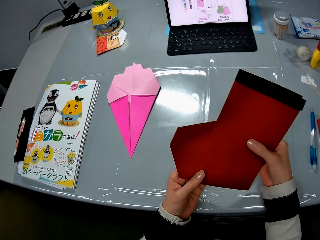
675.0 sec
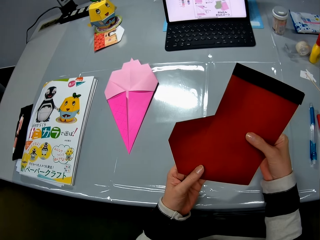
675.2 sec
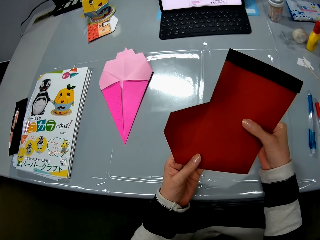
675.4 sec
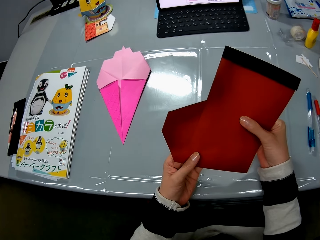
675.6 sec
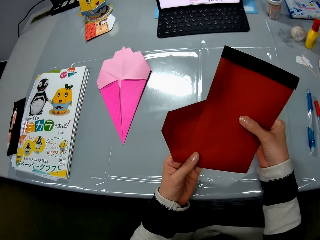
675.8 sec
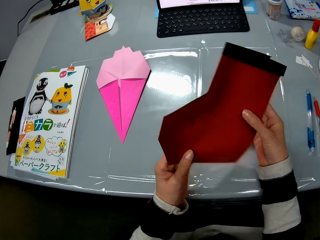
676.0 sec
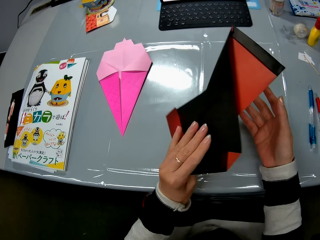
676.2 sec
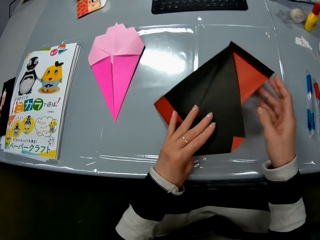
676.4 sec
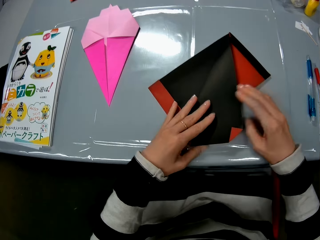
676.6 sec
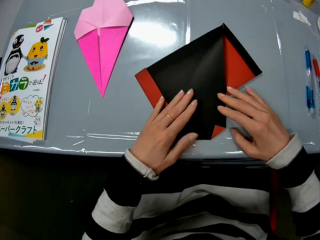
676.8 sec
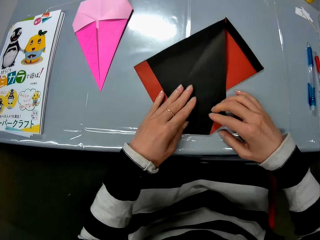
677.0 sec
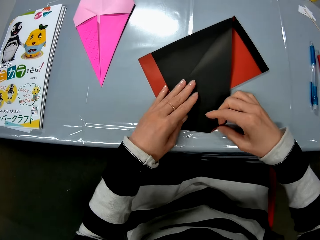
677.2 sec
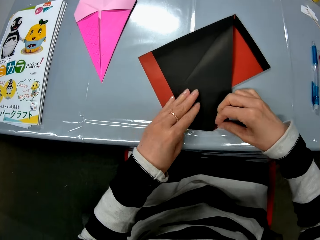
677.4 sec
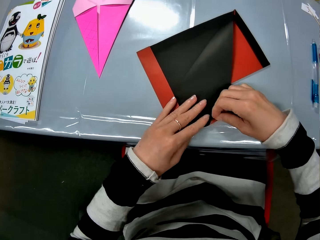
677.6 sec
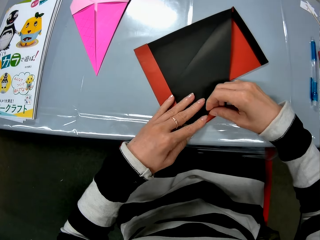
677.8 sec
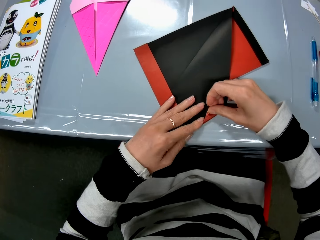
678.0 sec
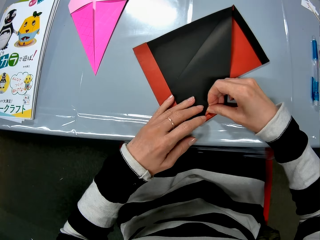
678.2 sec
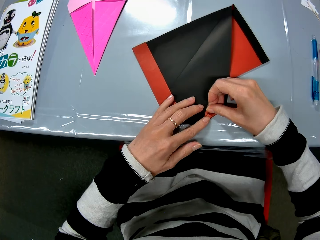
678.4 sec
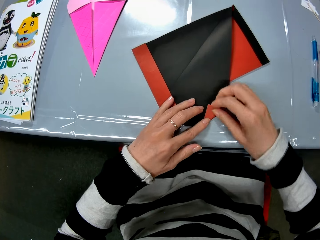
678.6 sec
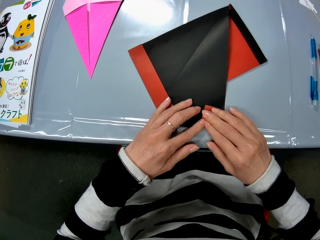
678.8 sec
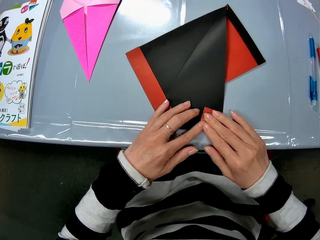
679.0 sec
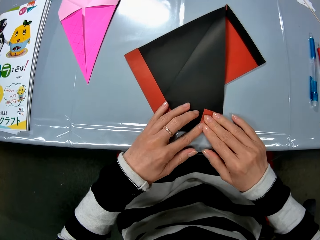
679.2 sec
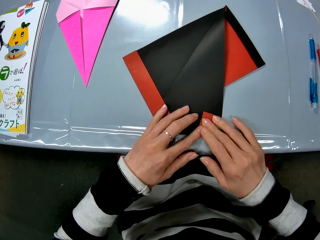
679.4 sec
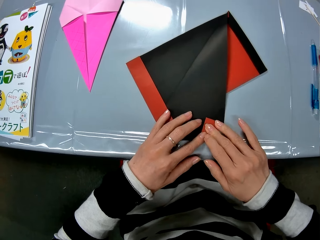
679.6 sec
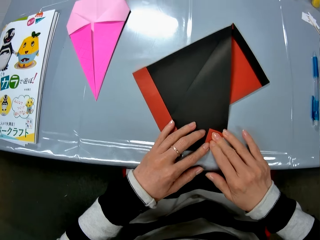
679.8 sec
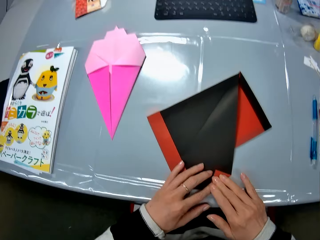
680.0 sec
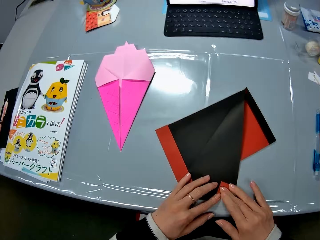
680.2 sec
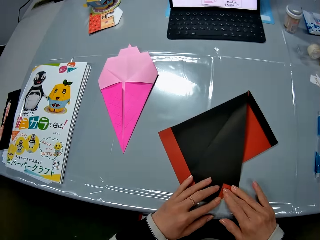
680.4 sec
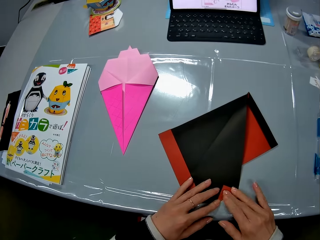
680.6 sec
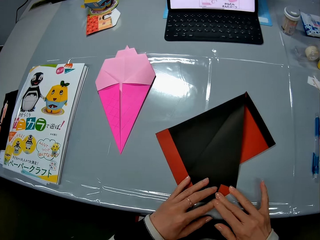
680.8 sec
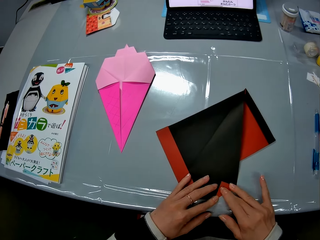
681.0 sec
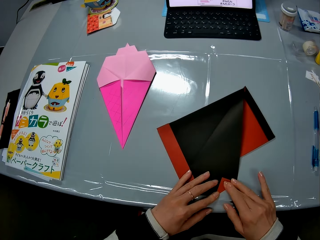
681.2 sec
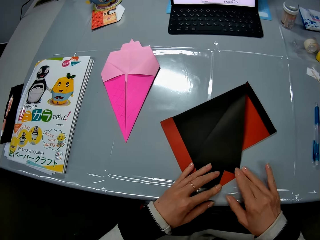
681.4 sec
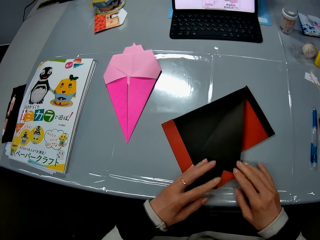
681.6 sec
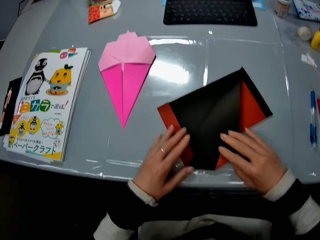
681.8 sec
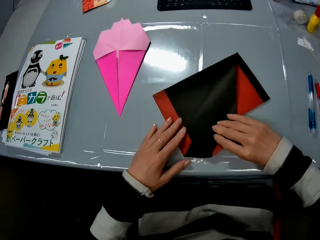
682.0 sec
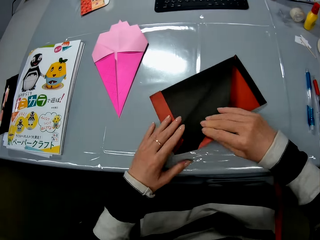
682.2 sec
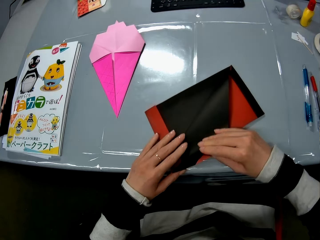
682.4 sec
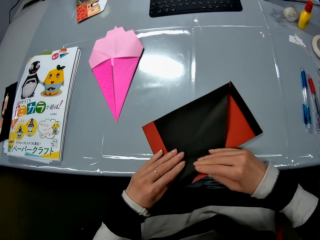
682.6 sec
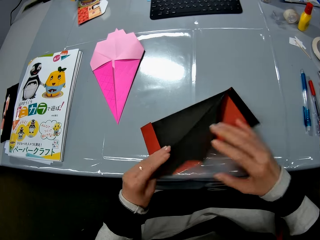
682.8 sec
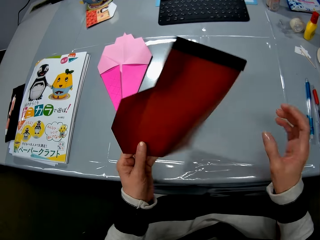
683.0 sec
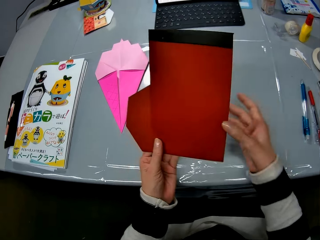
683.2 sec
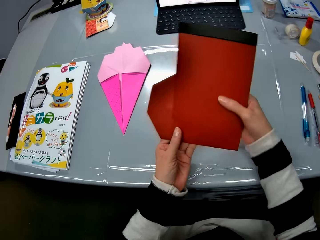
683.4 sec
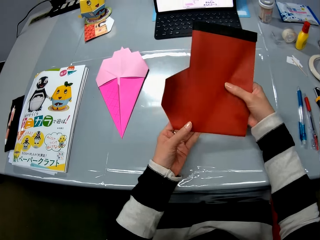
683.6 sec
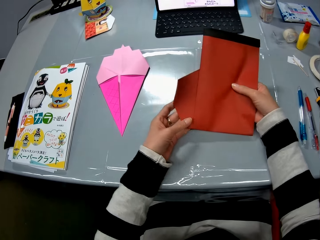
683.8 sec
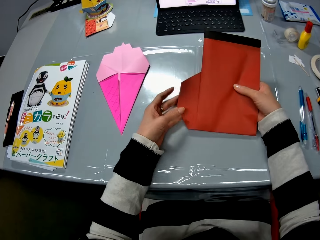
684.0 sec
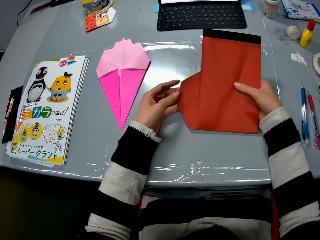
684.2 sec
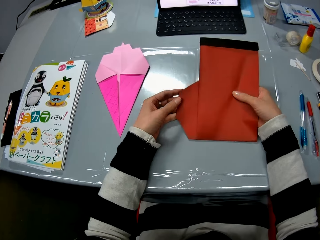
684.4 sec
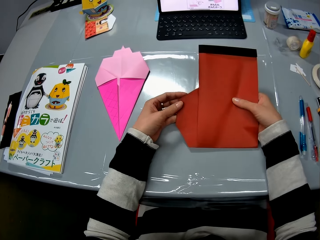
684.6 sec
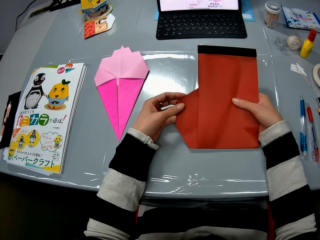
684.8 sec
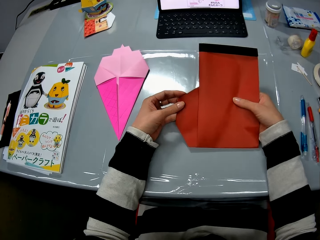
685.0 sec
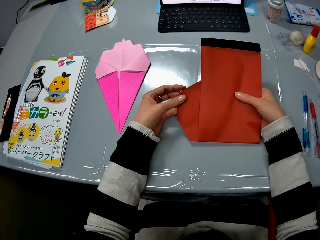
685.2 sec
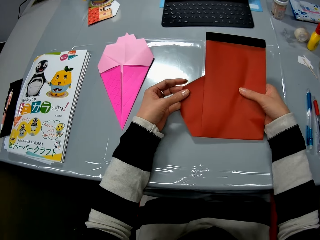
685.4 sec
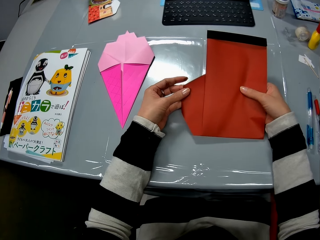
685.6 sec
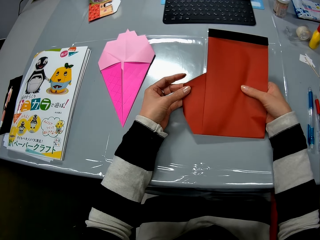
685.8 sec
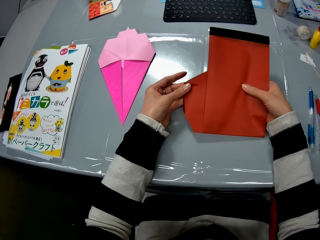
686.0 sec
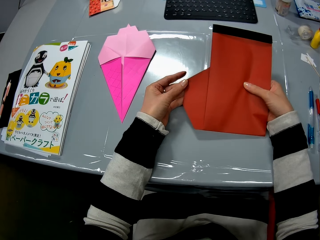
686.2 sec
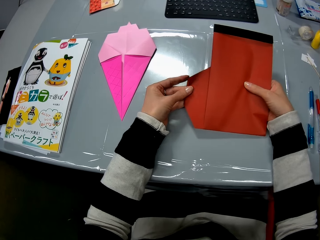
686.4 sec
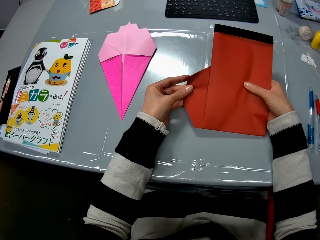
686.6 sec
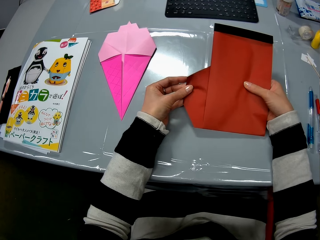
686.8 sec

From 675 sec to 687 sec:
The camera wearer looks at the crafting paper. They put the crafting paper down. They craft the crafting paper. They extend the crafting paper closer. They turn the crafting paper. They straighten the crafting paper.

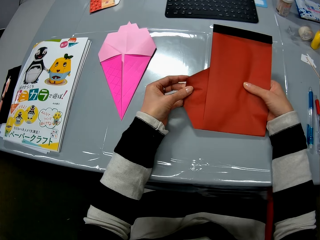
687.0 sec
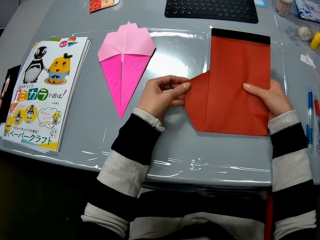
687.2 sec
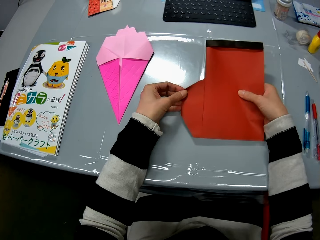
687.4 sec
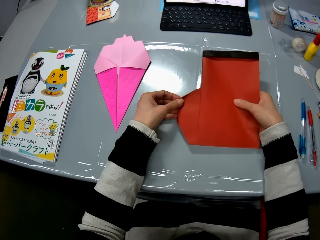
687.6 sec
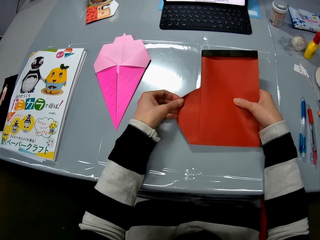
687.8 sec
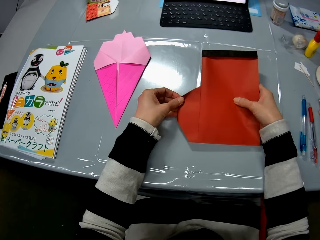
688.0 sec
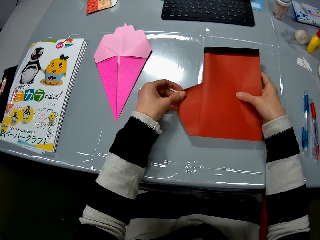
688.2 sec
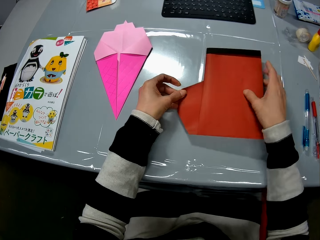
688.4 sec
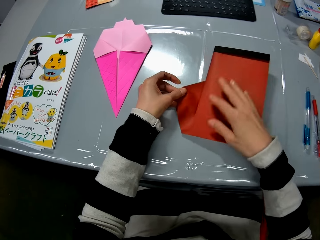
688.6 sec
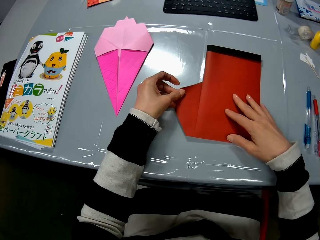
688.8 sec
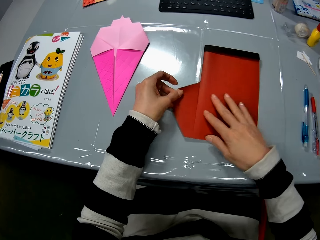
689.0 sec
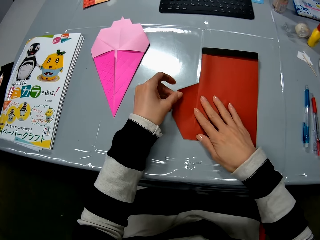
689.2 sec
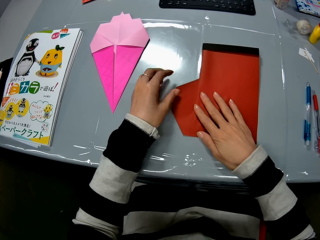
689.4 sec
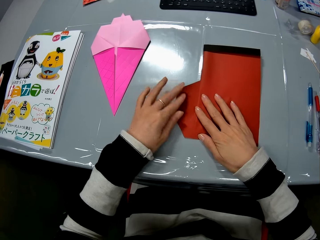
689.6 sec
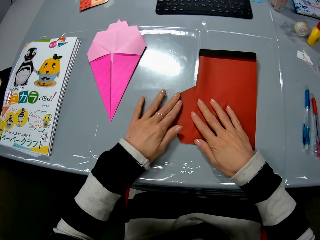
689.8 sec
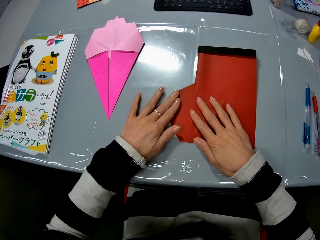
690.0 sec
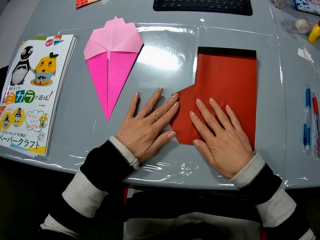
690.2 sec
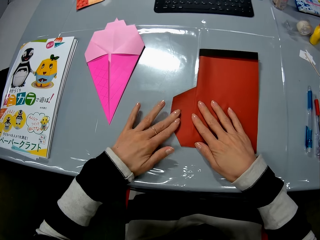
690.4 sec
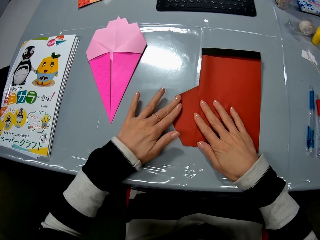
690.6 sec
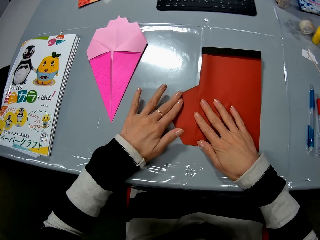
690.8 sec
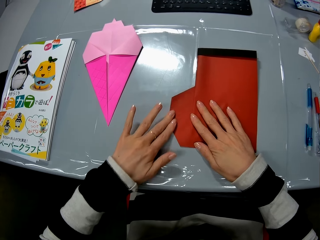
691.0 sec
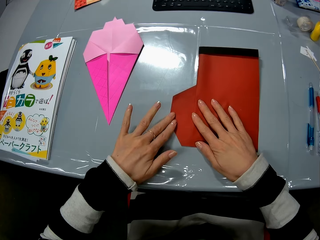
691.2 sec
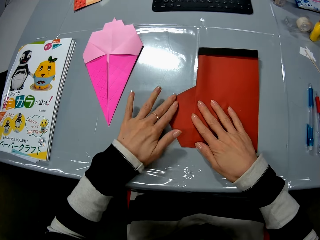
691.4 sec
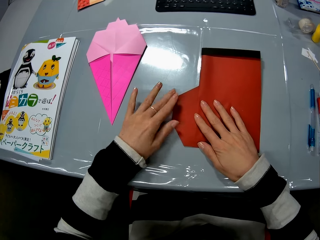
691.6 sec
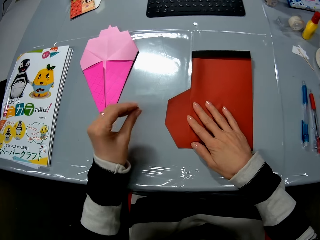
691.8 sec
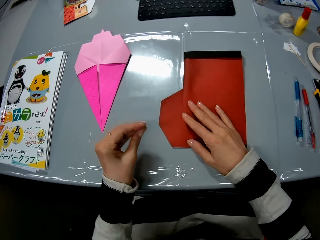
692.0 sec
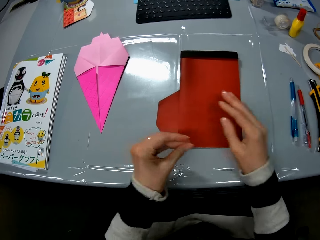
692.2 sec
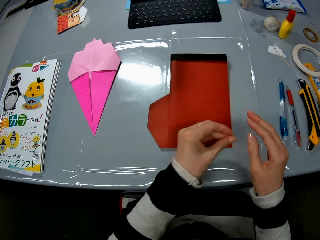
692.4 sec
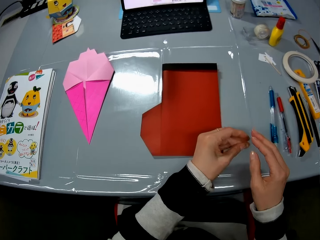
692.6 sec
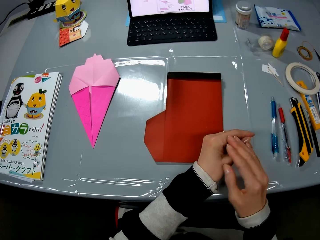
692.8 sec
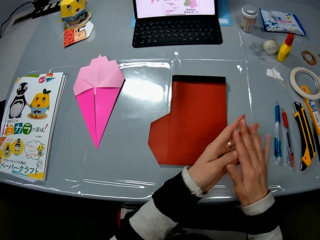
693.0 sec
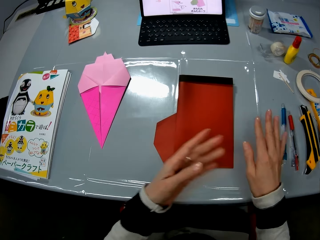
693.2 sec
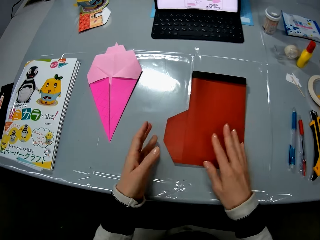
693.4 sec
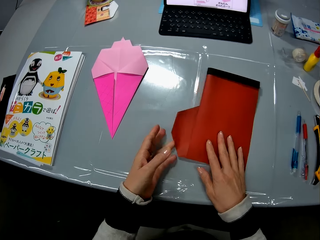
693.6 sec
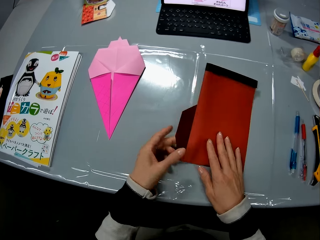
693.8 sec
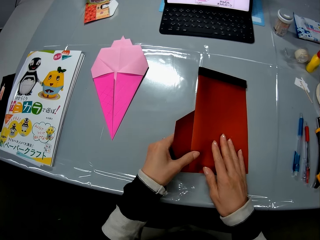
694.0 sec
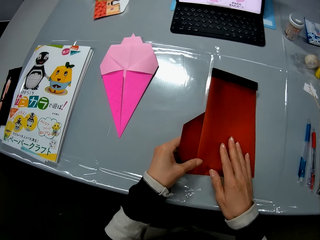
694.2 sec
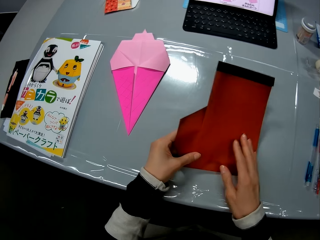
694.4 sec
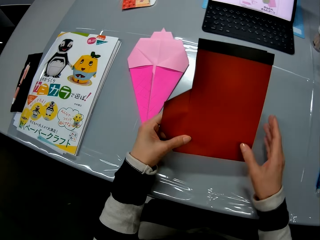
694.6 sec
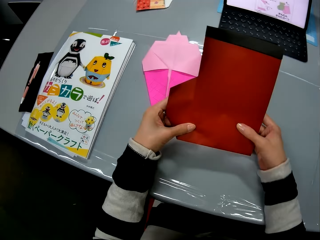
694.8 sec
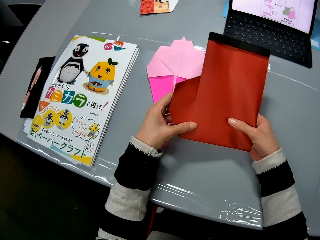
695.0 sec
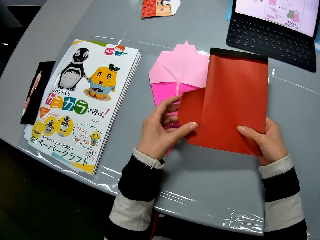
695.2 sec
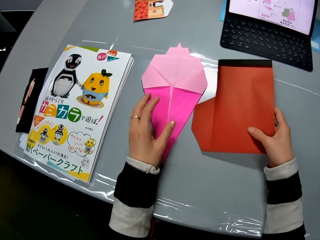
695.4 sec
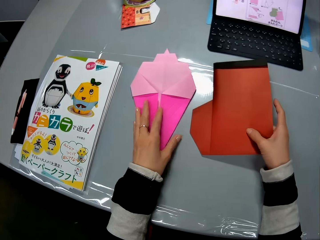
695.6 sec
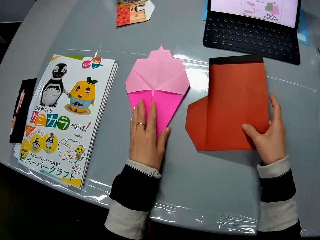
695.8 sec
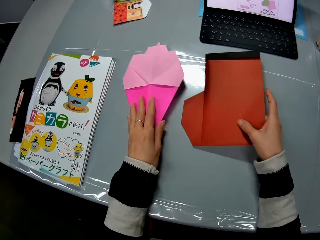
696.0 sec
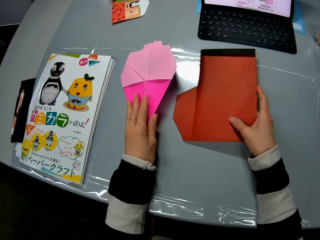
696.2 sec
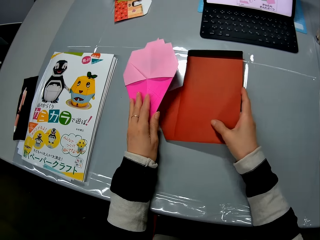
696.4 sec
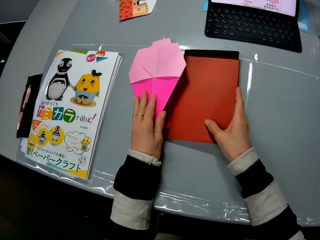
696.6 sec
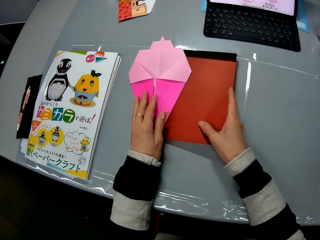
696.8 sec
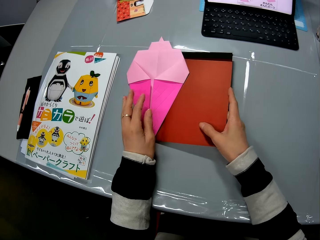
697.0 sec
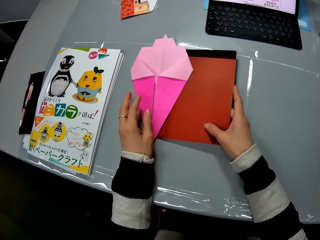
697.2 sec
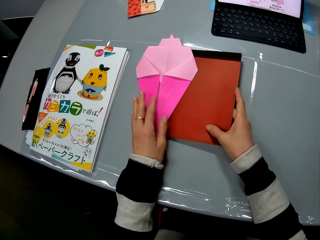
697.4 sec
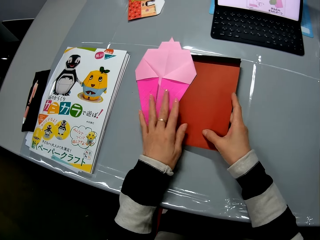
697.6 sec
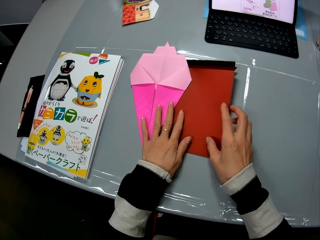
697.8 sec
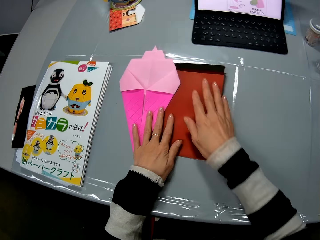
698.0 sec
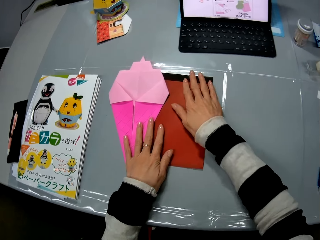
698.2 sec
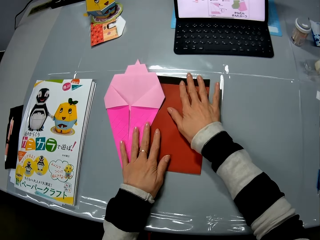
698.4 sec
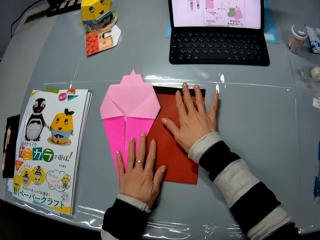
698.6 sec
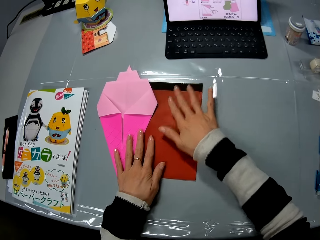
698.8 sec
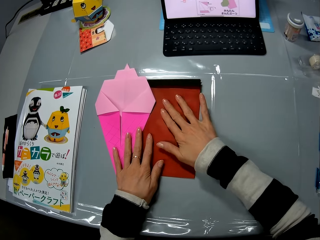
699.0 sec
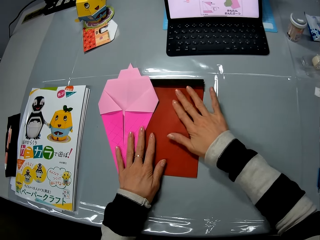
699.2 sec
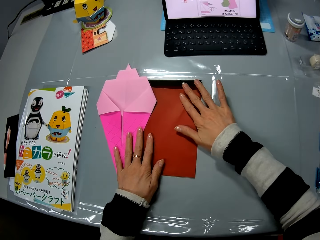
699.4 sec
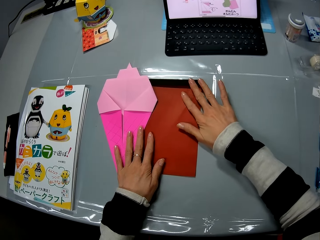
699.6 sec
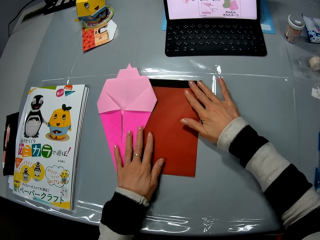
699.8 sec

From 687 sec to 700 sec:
The camera wearer puts the crafting paper on the table. She straightens the crafting paper. She rubs her hands. She lifts the crafting paper and puts the crafting paper on the table. She touches another pink folded paper with her left hand. She places the first folded paper under the pink folded one. She lifts the other crafting paper slightly. She pushes the crafting paper under the other crafting paper. She straightens the crafting paper.
